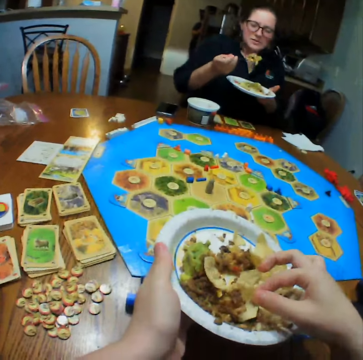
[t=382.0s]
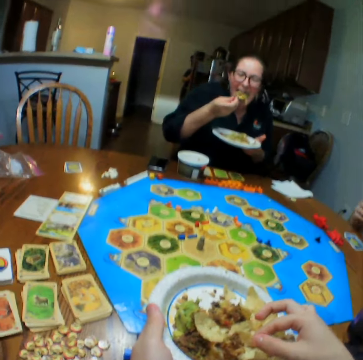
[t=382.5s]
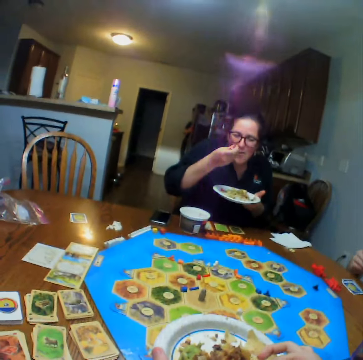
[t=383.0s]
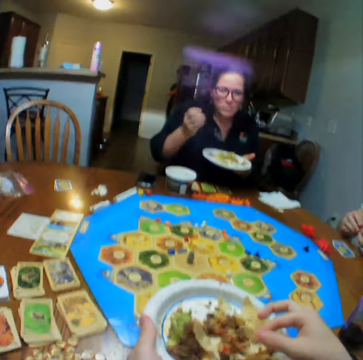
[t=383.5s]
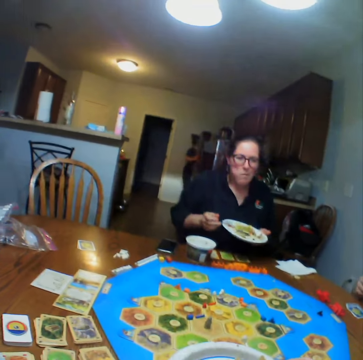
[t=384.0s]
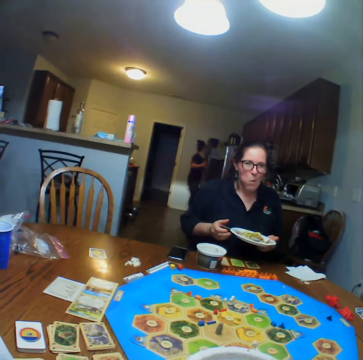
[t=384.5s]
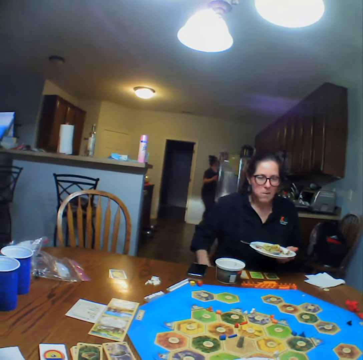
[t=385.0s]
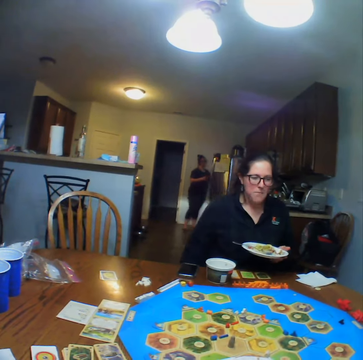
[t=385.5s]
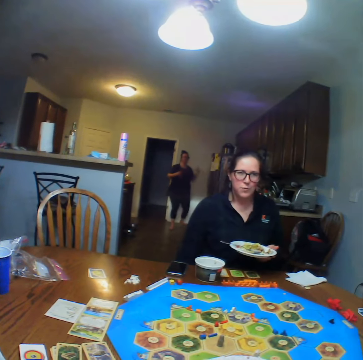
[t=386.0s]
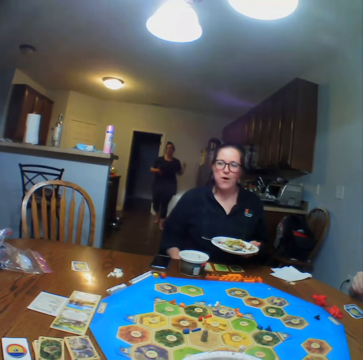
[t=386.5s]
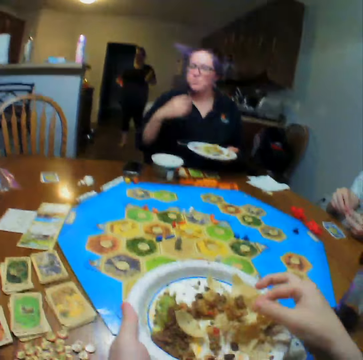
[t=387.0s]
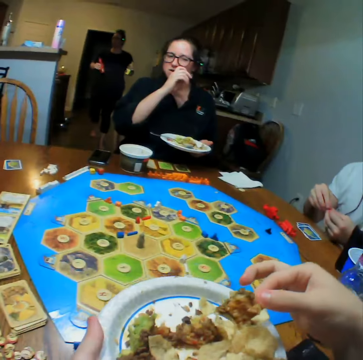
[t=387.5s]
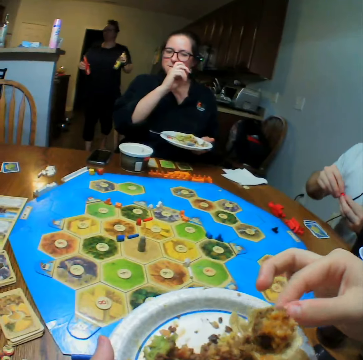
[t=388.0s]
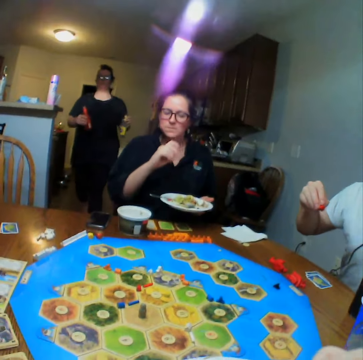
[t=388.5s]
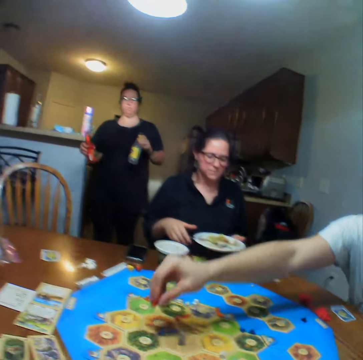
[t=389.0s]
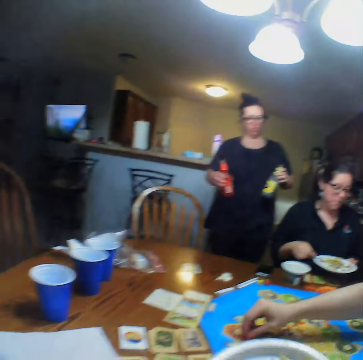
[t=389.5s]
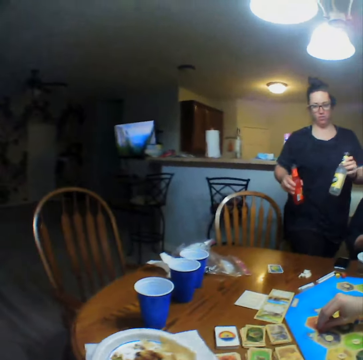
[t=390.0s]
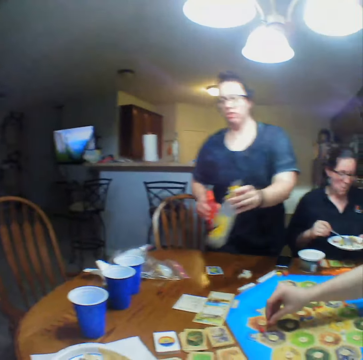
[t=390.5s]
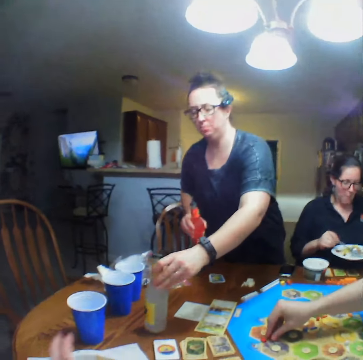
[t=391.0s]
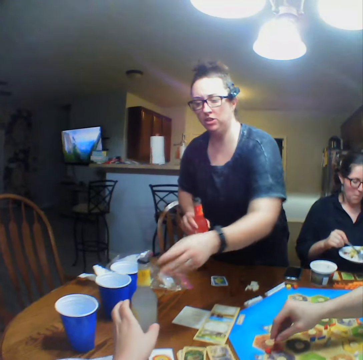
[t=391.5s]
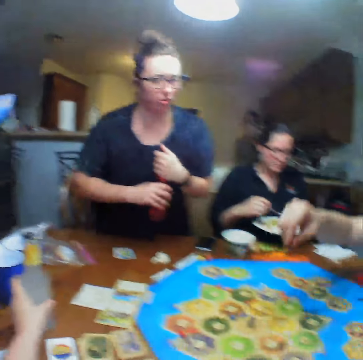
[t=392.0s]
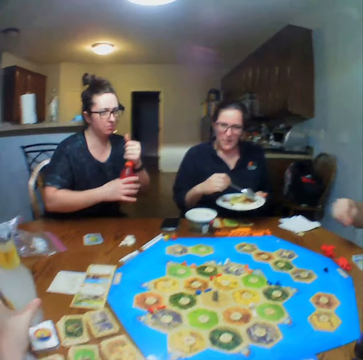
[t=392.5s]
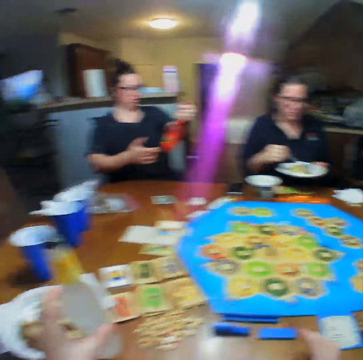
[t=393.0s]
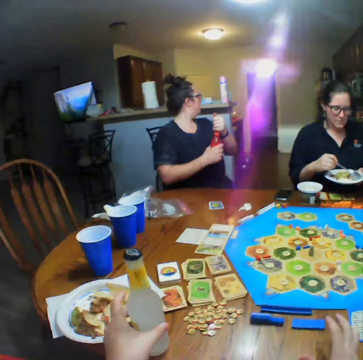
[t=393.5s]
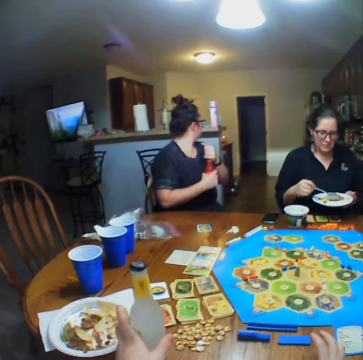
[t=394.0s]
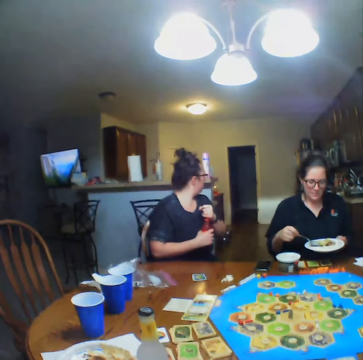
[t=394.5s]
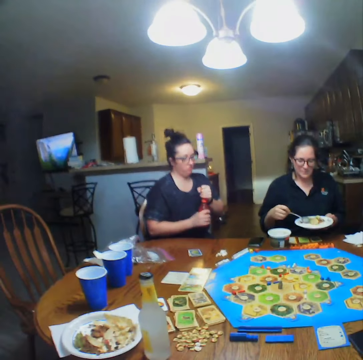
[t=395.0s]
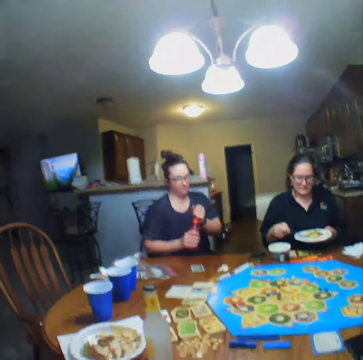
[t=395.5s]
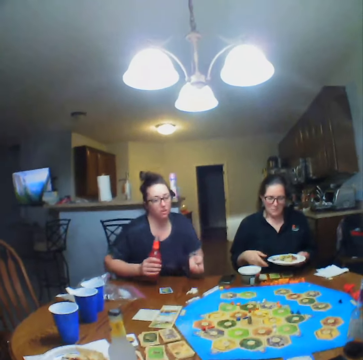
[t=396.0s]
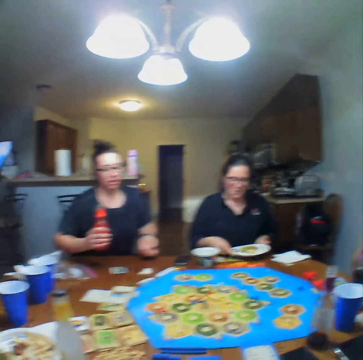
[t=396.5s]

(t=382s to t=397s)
A lady eats. Another lady walks. The camera wearer eats the food. They place the plate on the table. The first lady puts the bottle on the table. The other lady eats. The camera wearer picks a bottle of lemonade from the table. The other lady opens the bottle. The camera wearer places the bottle of lemonade on the table.

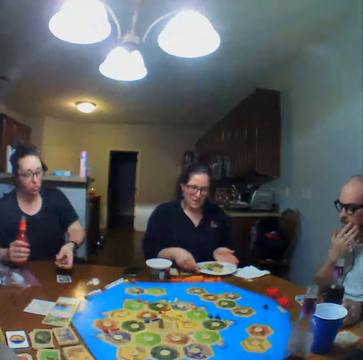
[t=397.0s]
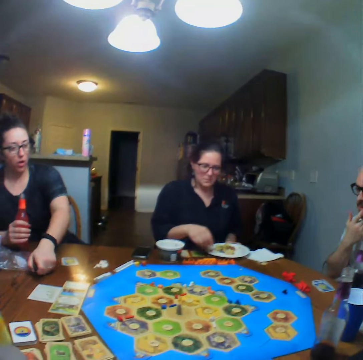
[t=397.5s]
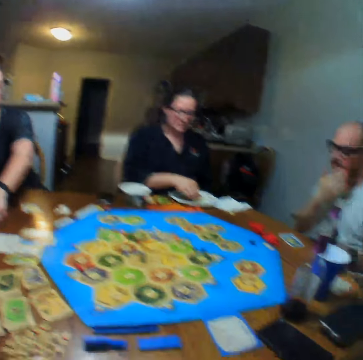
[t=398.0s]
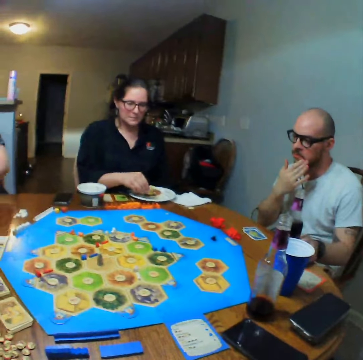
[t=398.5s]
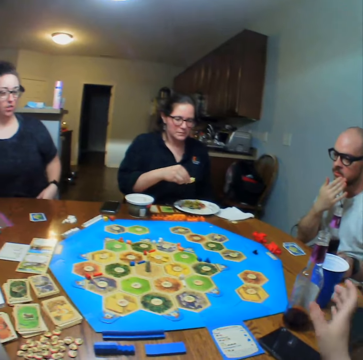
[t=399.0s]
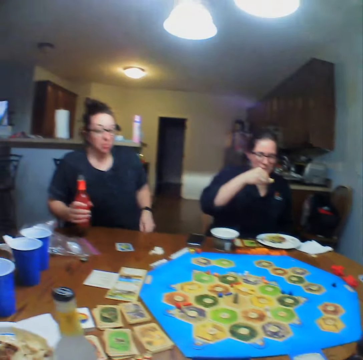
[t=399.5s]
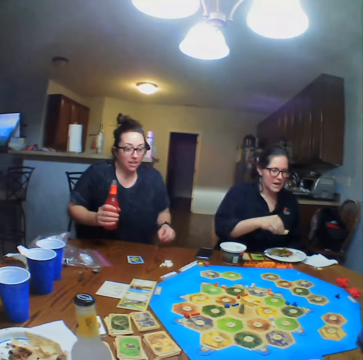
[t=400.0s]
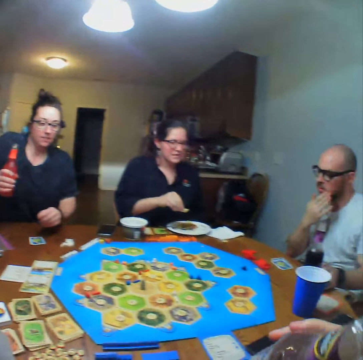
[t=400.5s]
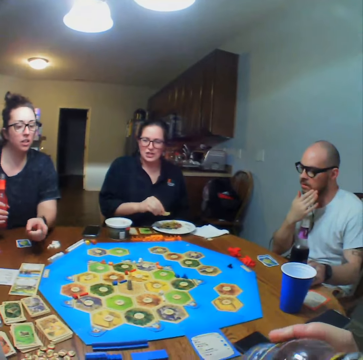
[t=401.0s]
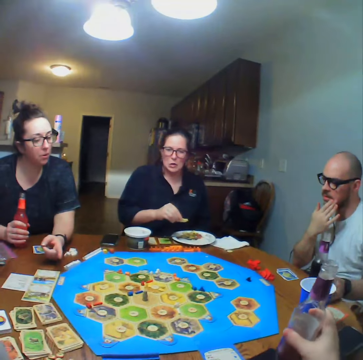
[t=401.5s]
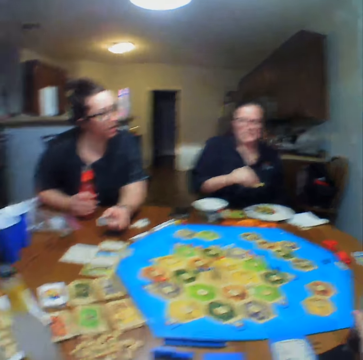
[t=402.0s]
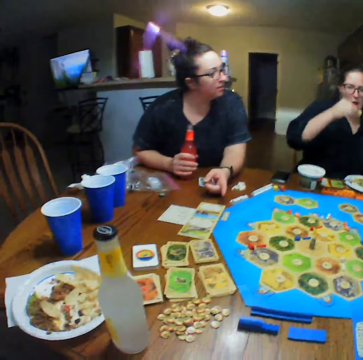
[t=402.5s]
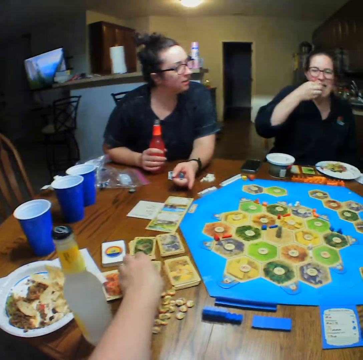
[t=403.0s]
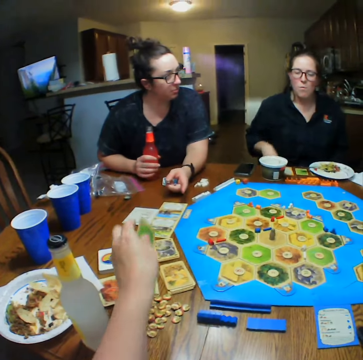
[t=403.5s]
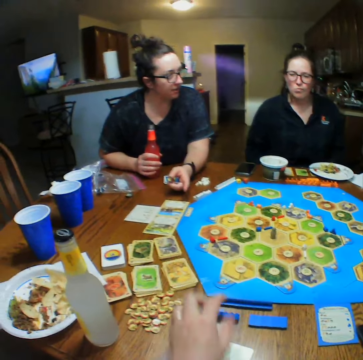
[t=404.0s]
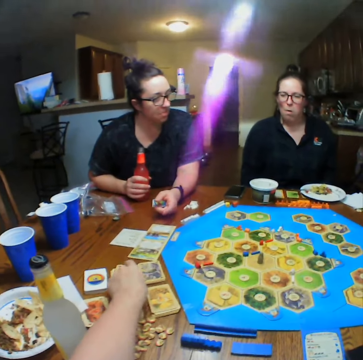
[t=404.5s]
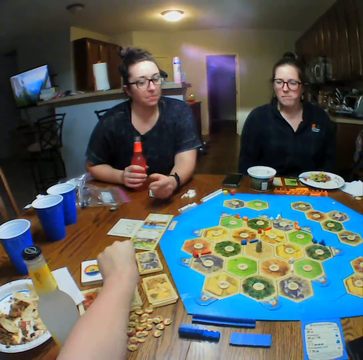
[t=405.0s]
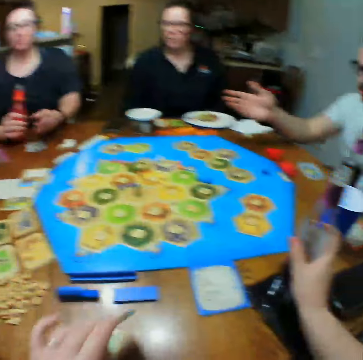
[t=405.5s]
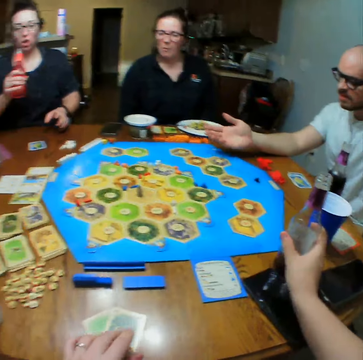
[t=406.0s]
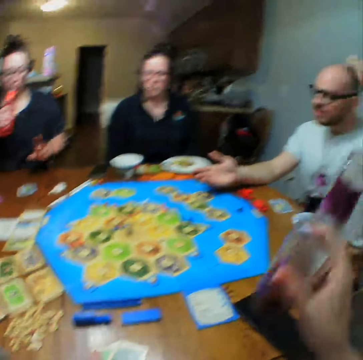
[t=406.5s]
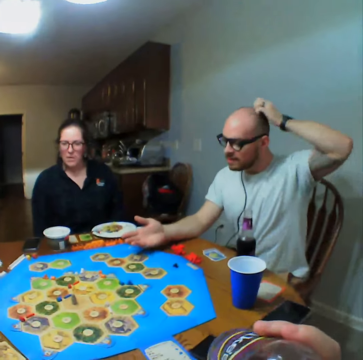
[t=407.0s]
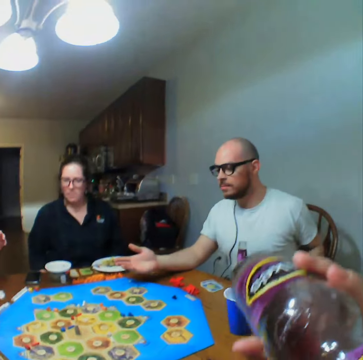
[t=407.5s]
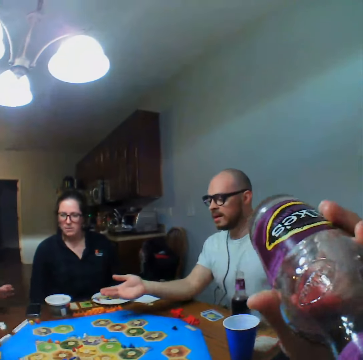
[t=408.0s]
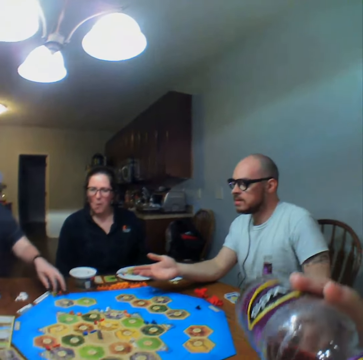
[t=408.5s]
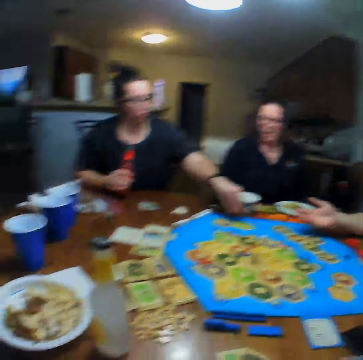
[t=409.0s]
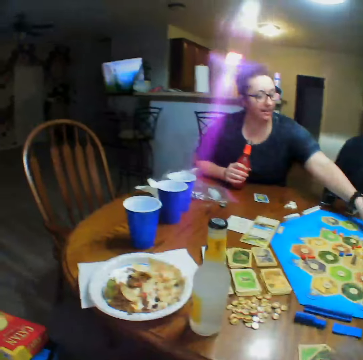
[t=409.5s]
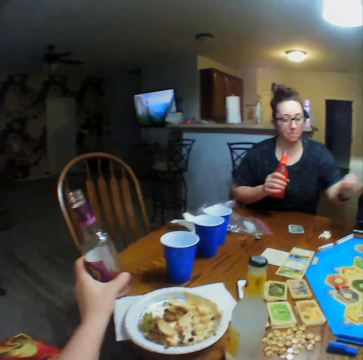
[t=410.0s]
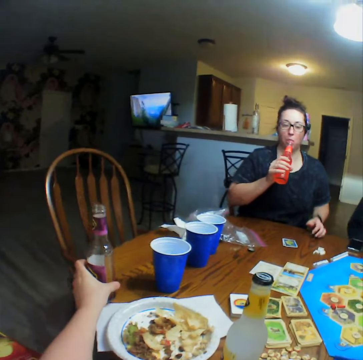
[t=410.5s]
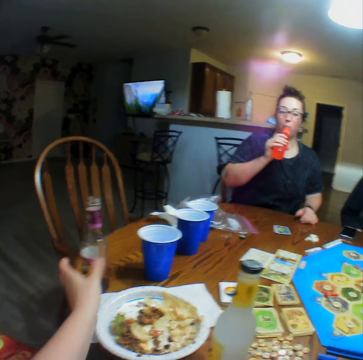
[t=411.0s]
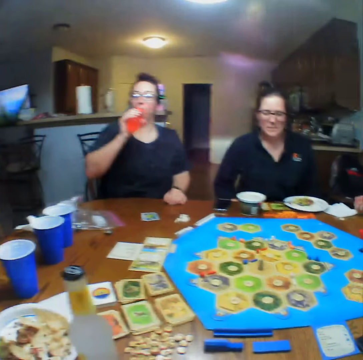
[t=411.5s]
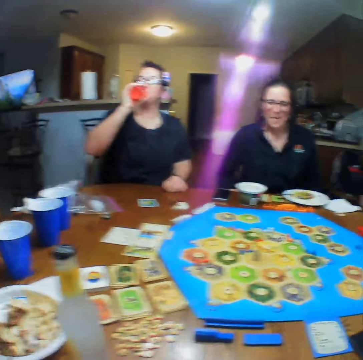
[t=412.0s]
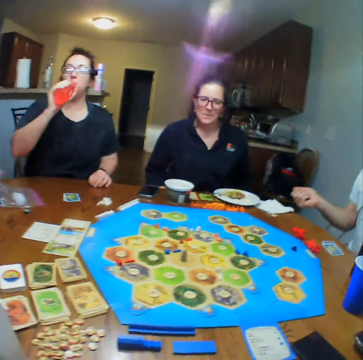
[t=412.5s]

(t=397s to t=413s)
A lady puts the lid on the table. The camera wearer picks a bottle of lemonade from the table. They drink the lemonade. They pick a card from the table. They place the card on the table. They pick a card from the table. They place the card on the table. They pick the bottle of lemonade from the table. They drink the lemonade. The lady plays and places a block on the board. The camera wearer places the bottle of lemonade on the table. The lady drinks the lemonade.

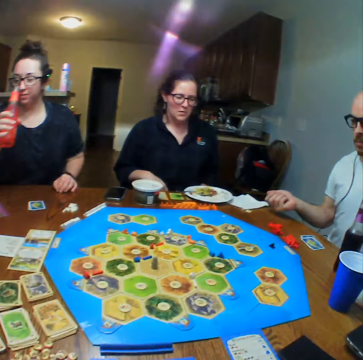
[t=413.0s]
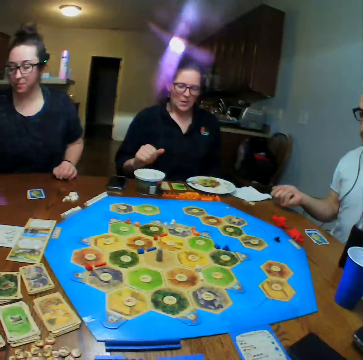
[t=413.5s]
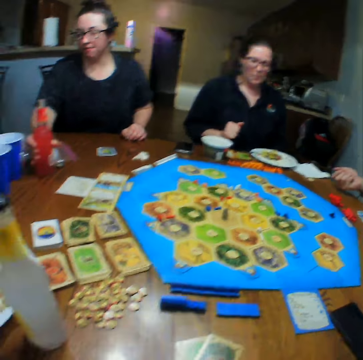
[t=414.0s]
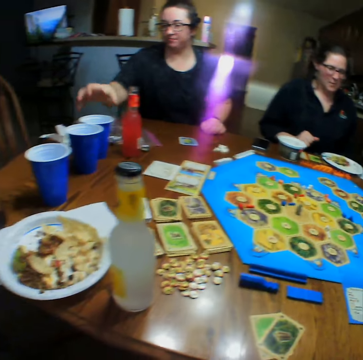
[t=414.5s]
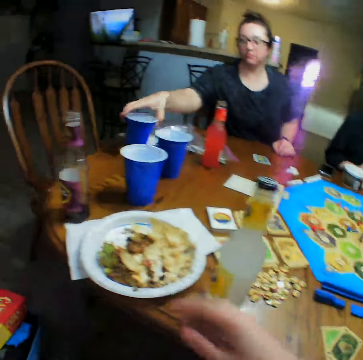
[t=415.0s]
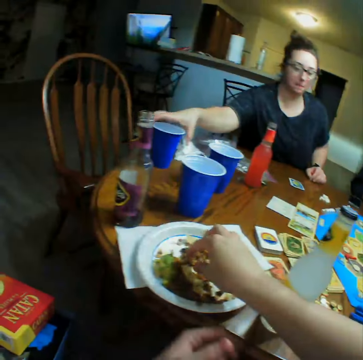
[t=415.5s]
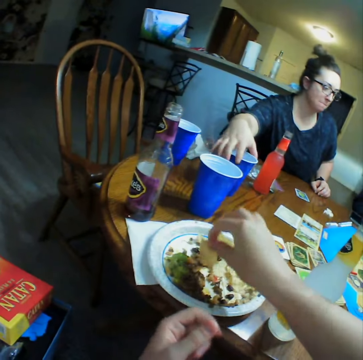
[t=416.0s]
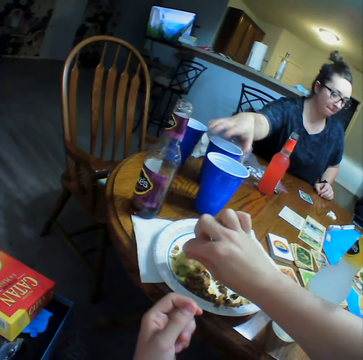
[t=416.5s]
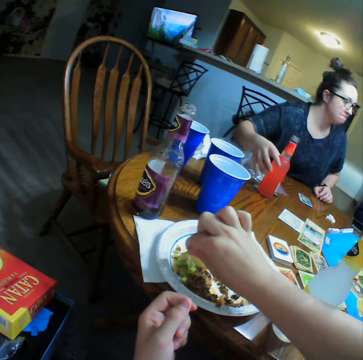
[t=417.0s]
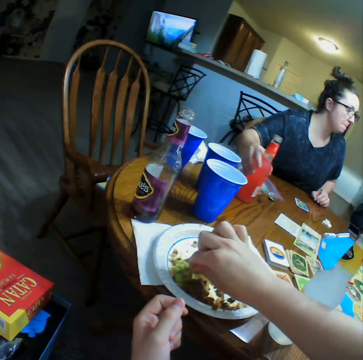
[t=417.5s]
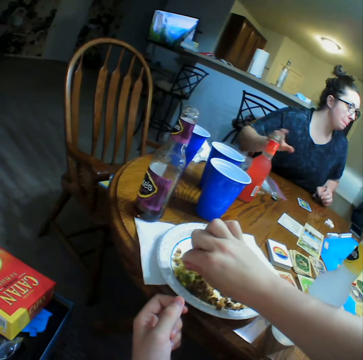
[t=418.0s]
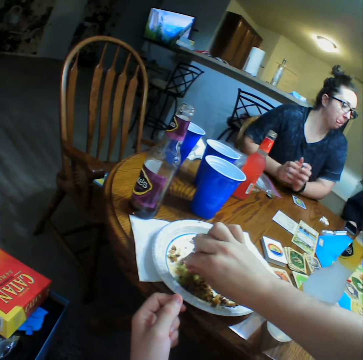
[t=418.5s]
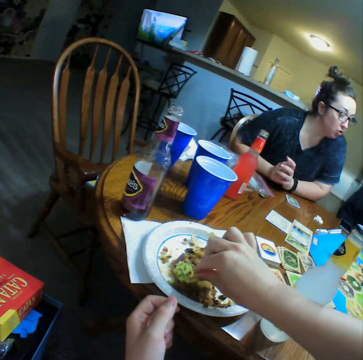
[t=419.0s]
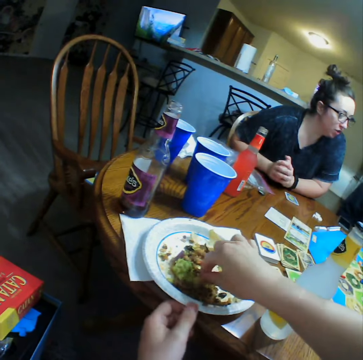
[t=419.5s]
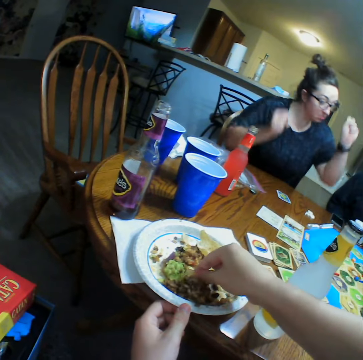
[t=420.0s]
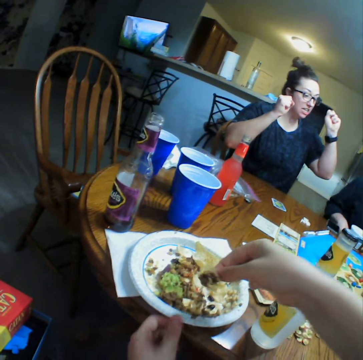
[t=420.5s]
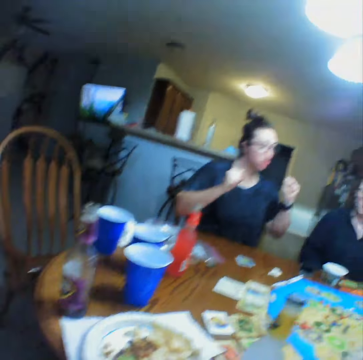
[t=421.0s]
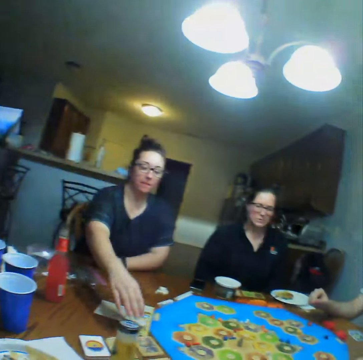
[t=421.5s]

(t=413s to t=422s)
A man tosses the dice and shakes the dice in his hand. The camera wearer takes food from the plate. They eat. They eat the food.
